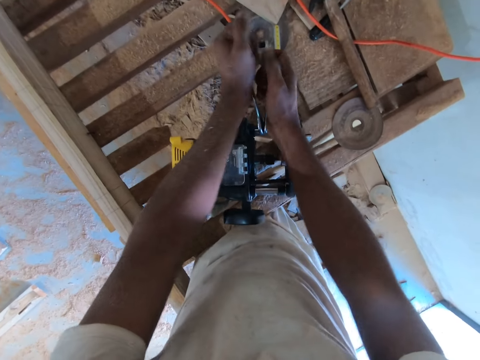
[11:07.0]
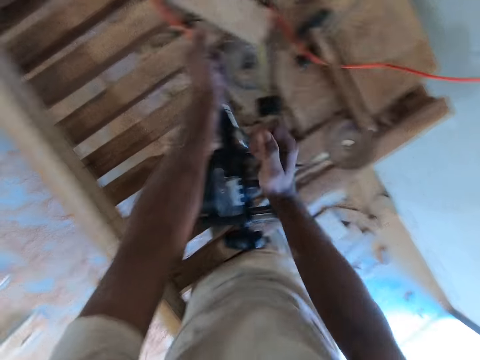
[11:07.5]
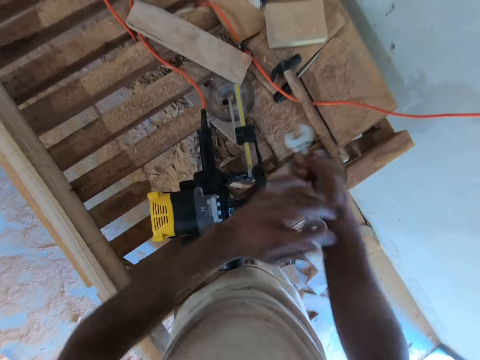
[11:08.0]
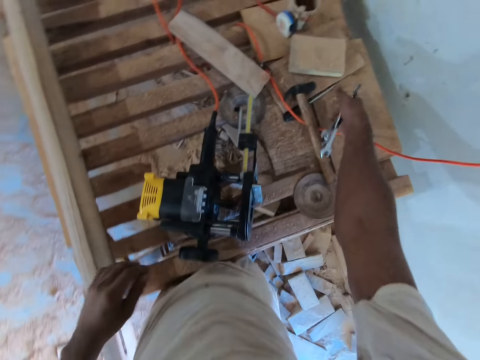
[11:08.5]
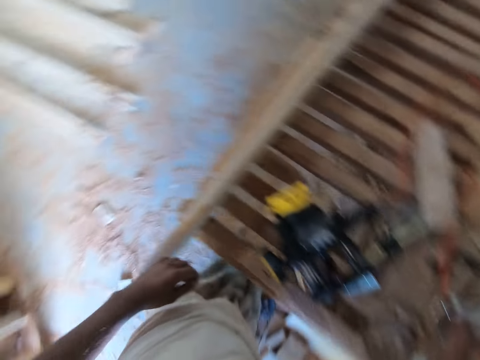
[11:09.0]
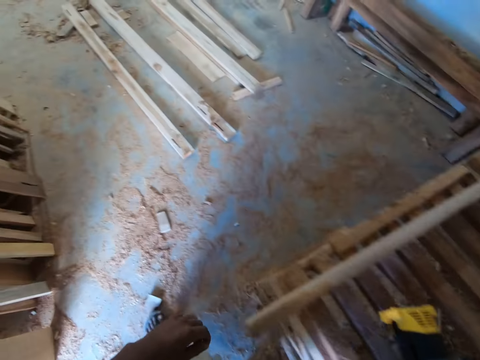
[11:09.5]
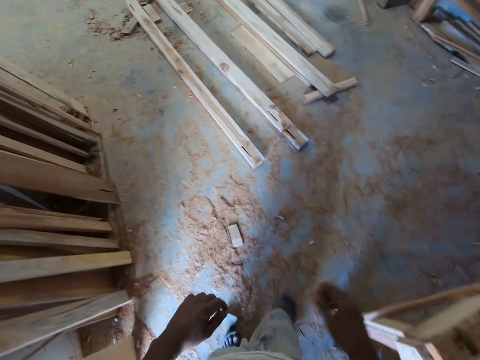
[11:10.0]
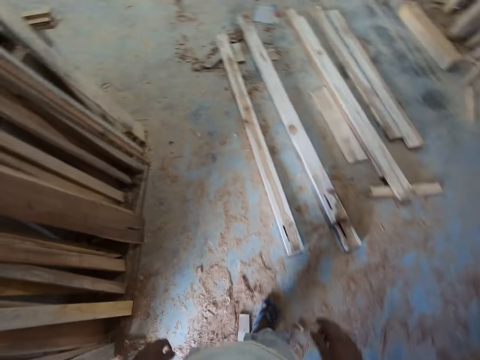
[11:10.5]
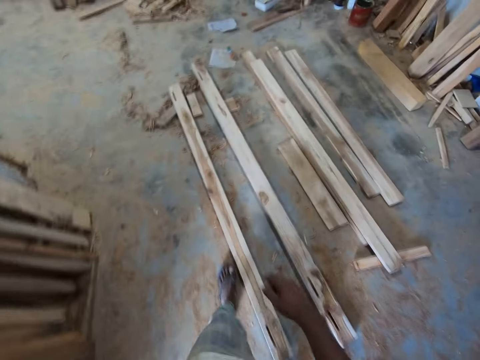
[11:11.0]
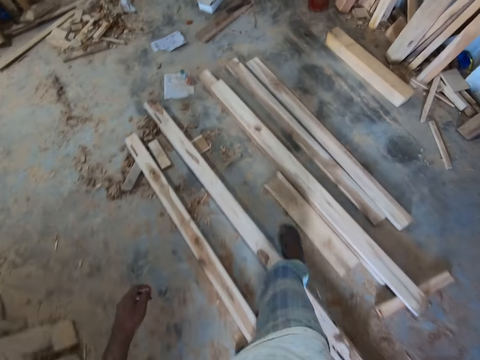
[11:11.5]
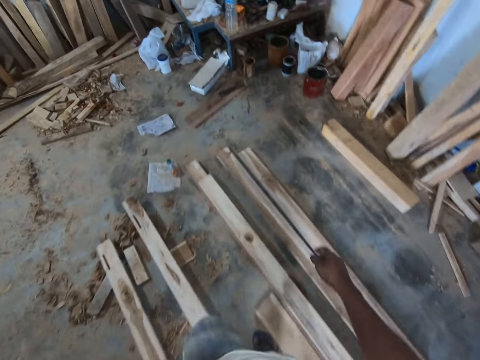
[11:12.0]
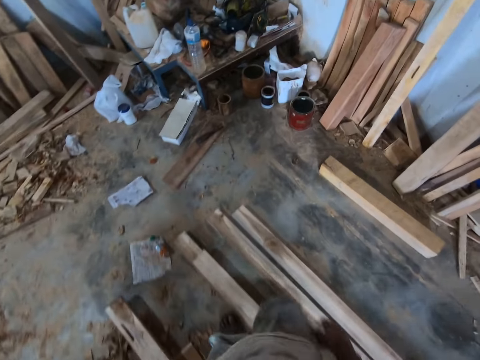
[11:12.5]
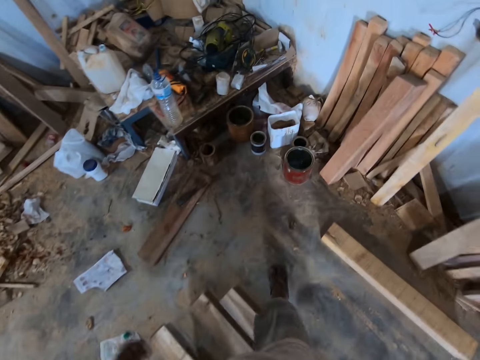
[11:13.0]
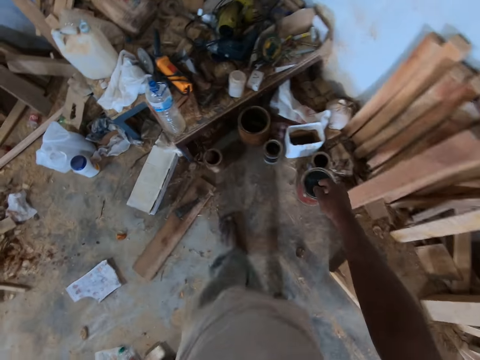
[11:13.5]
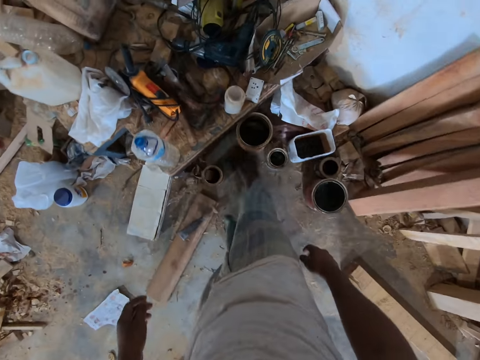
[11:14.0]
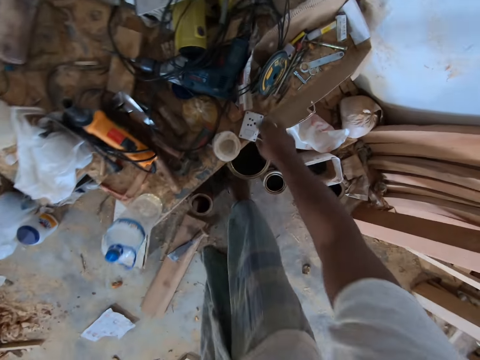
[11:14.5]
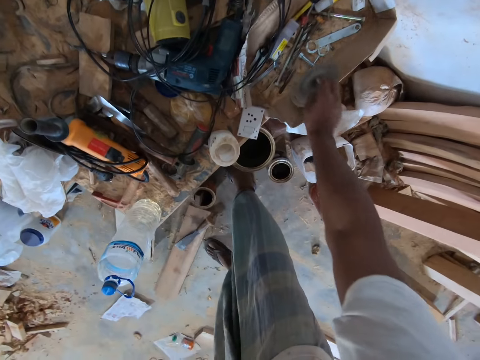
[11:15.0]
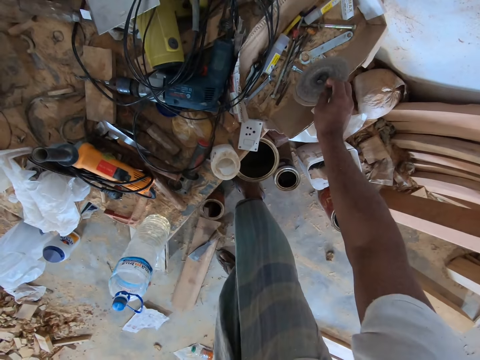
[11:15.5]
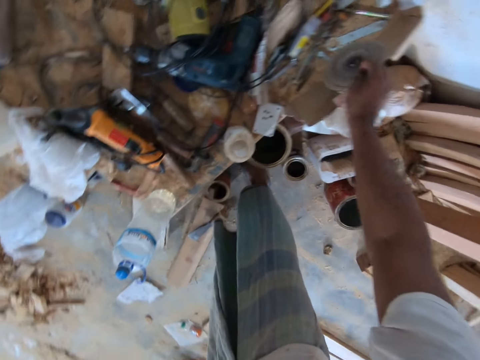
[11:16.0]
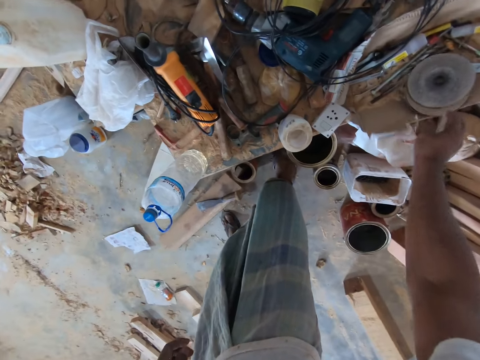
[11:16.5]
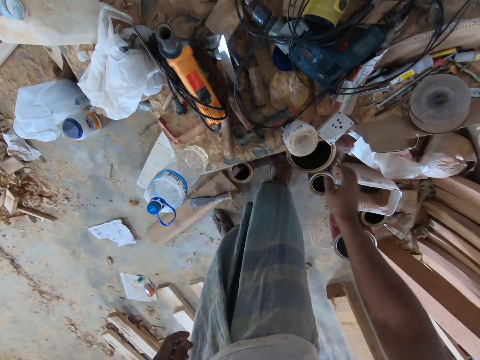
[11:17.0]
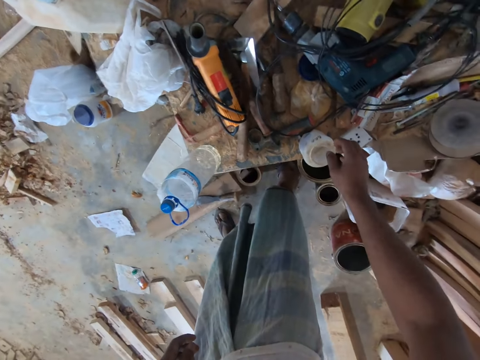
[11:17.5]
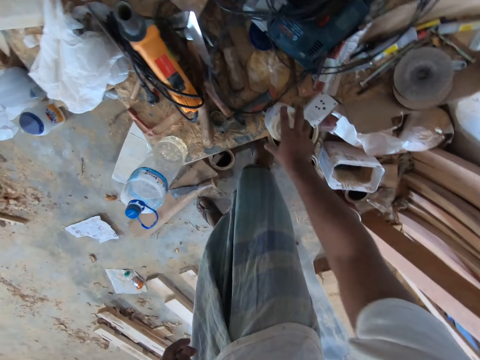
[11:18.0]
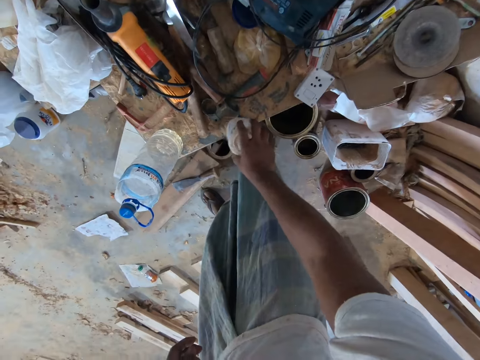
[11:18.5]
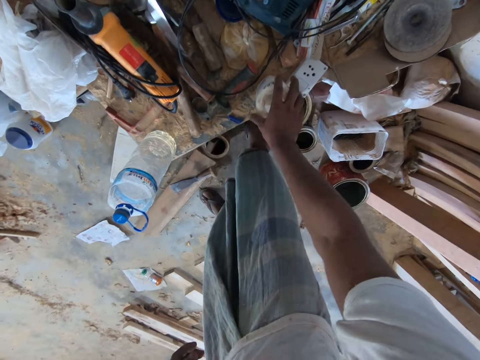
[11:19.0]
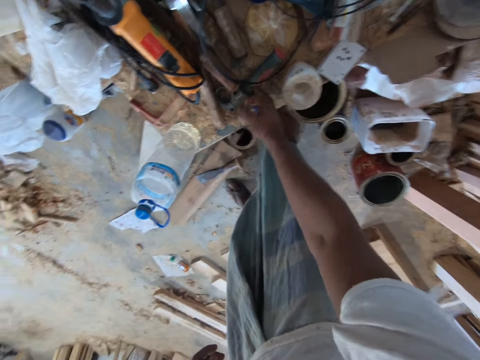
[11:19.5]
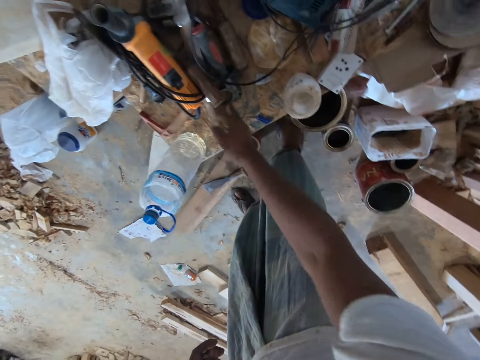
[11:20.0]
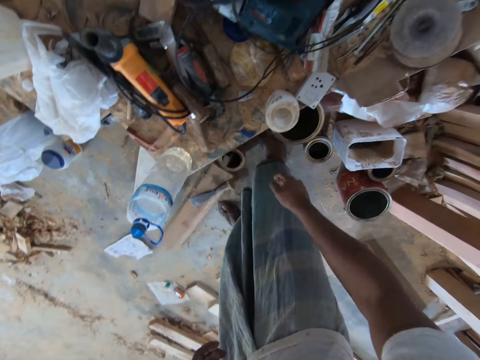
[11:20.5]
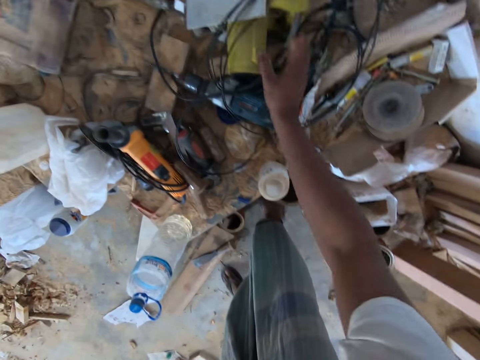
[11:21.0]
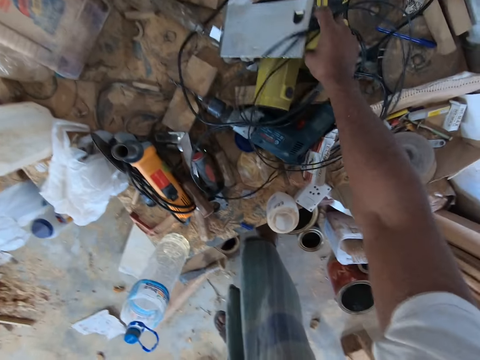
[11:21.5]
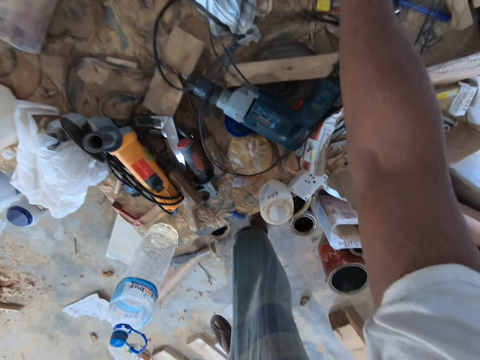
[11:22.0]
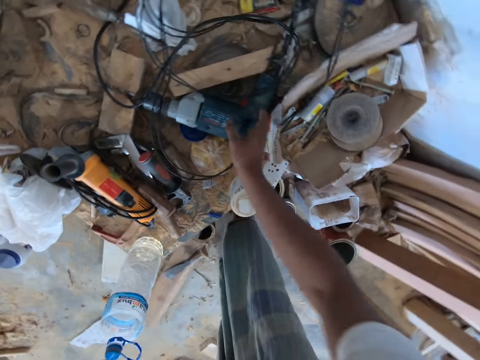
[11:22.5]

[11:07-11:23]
The camera wearer passes the spanner from his left hand to his right hand. He drops the spanners on the platform with his right hand. He moves the disc on the table with his right hand. He takes the cutting disc and drops the cutting disc. He moves a container on the table with his right hand. He moves a chisel on the table with his right hand. He moves an angle grinder on the table with his right hand.

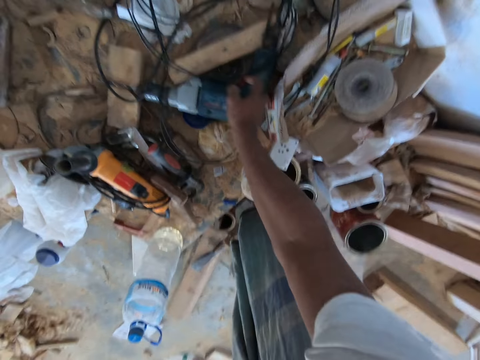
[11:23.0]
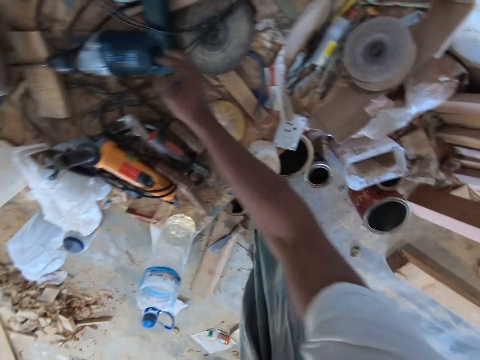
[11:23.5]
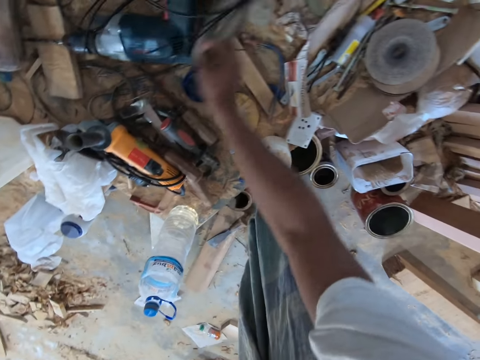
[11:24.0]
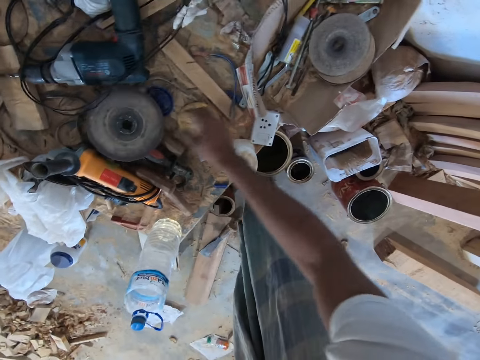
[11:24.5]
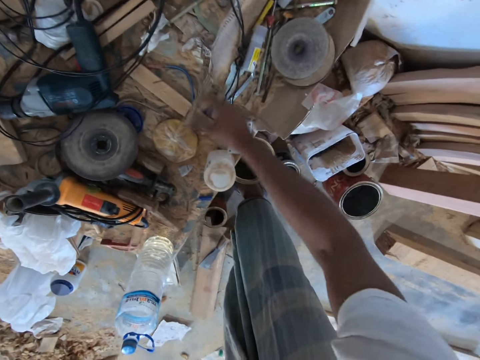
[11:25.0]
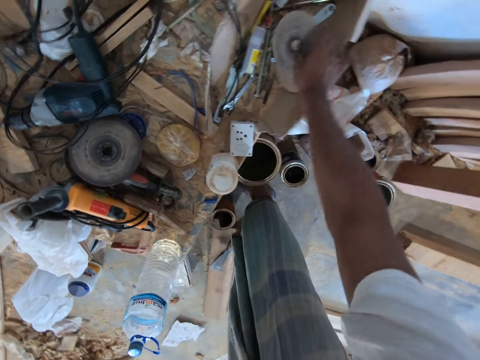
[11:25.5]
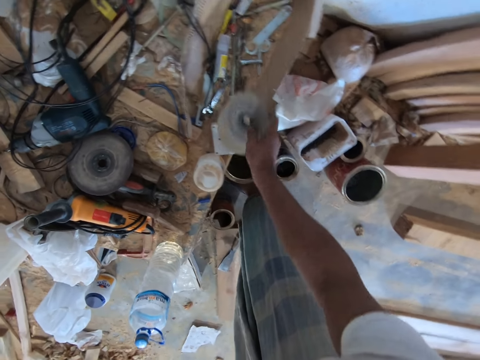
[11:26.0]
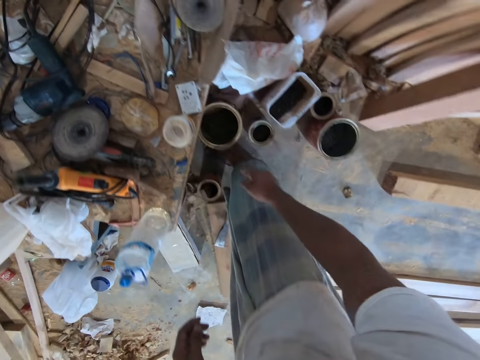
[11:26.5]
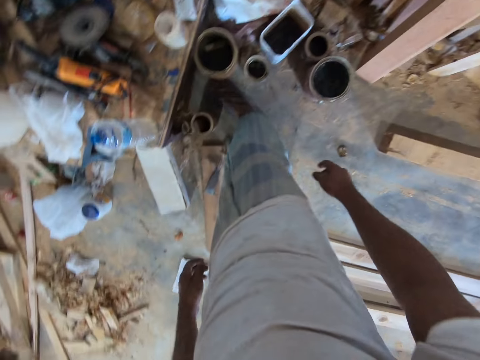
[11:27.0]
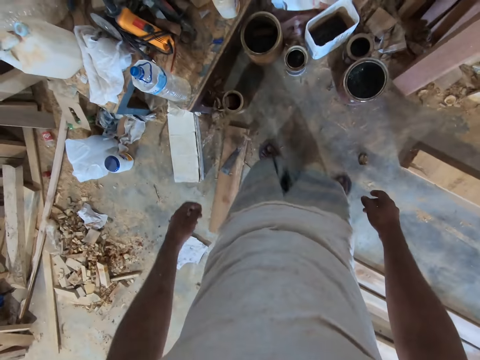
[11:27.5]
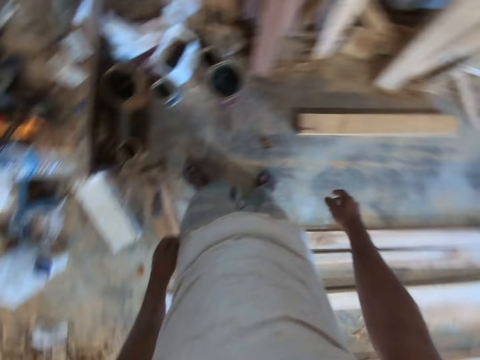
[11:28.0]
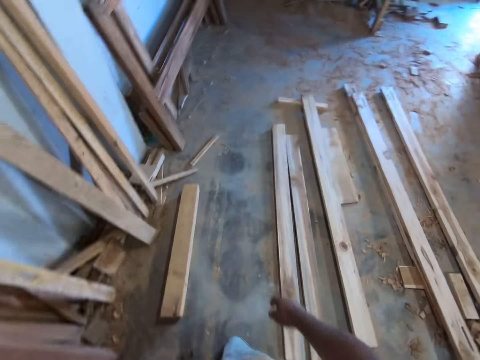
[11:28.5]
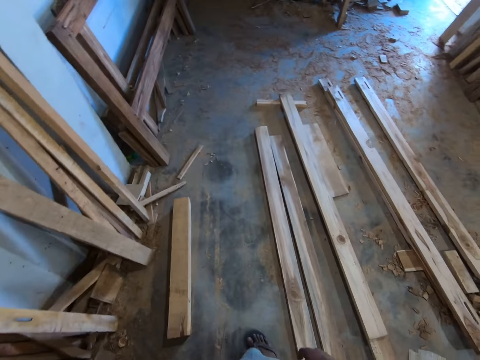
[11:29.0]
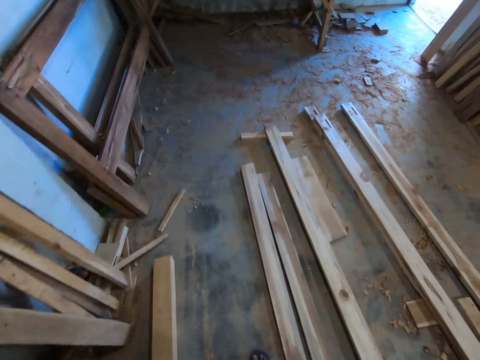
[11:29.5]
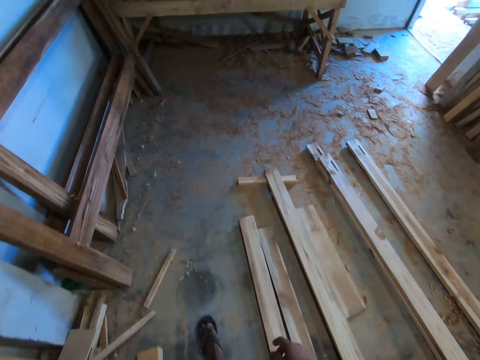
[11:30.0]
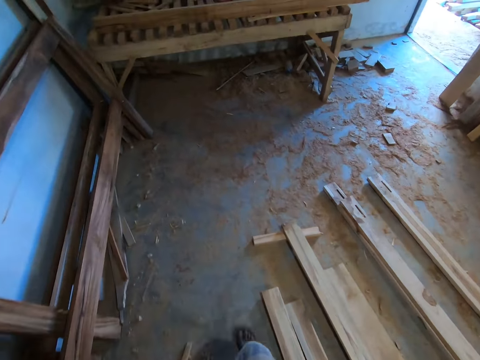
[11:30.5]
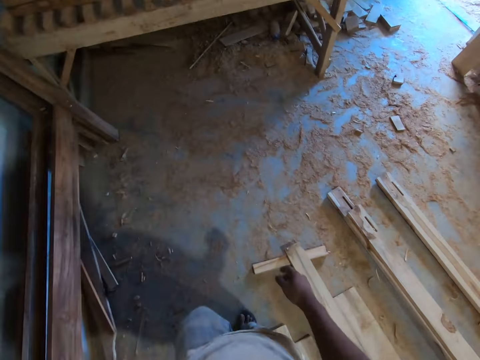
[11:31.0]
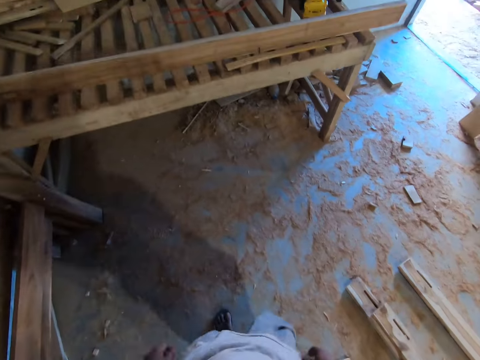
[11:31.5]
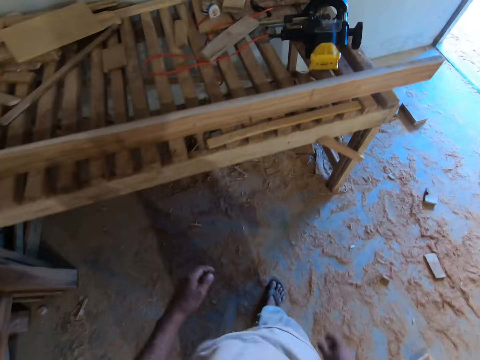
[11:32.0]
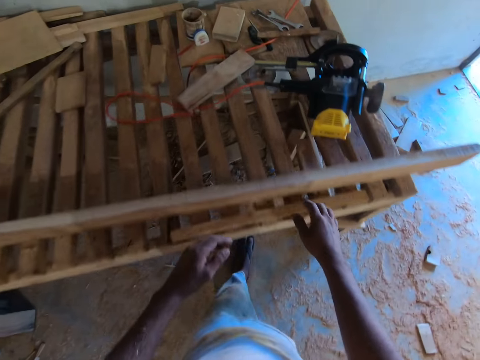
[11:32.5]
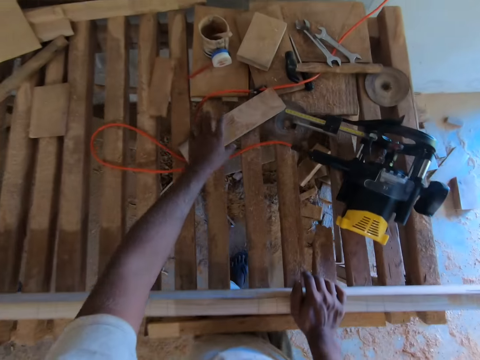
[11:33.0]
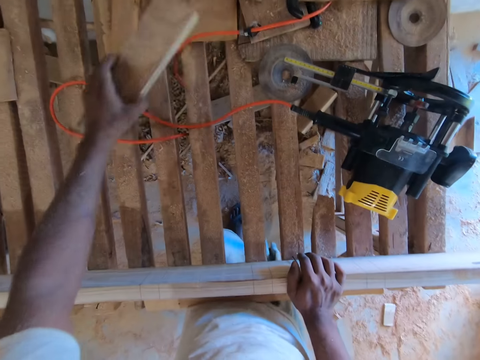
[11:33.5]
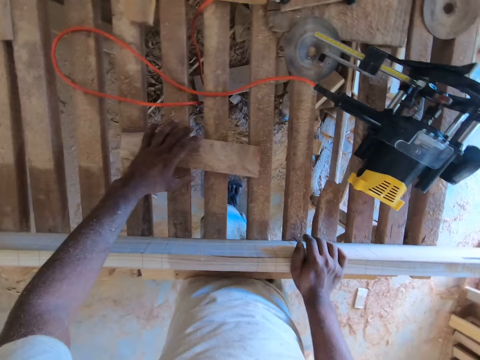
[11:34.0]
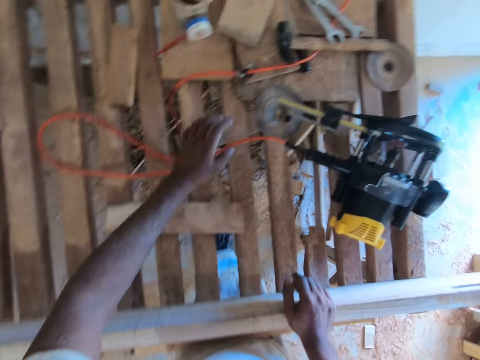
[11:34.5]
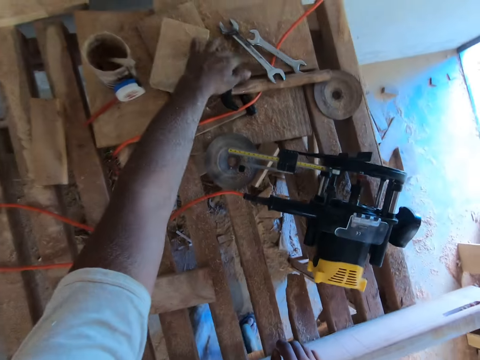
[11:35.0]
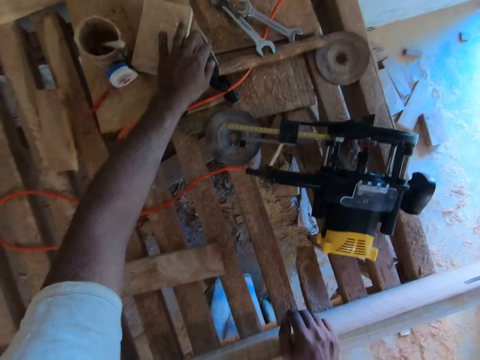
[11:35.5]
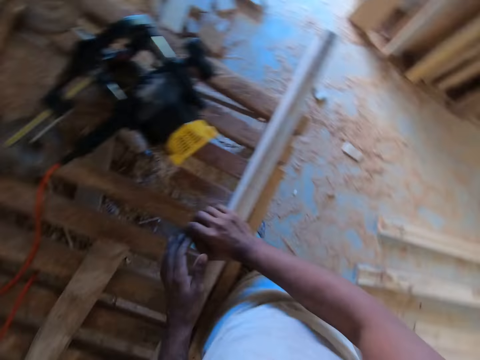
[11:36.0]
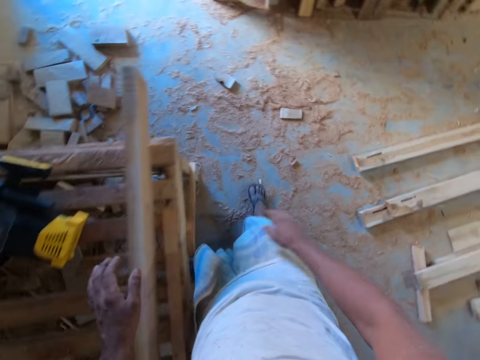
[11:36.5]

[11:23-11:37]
The camera wearer moves a drill on the table with his right hand. He searches. He moves some discs on the table with his right hand. He picks up the piece of wood from the platform with his left hand. He moves the wood. He drops the piece of wood on the platform with his left hand. He searches for something. He moves some pieces of wood on the platform with his left hand.
